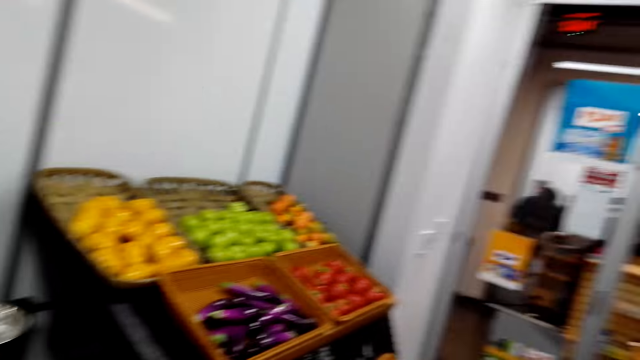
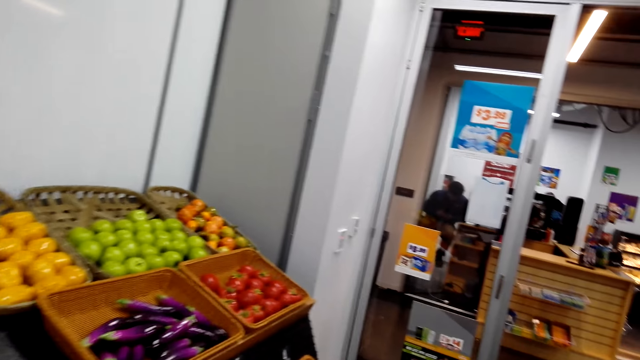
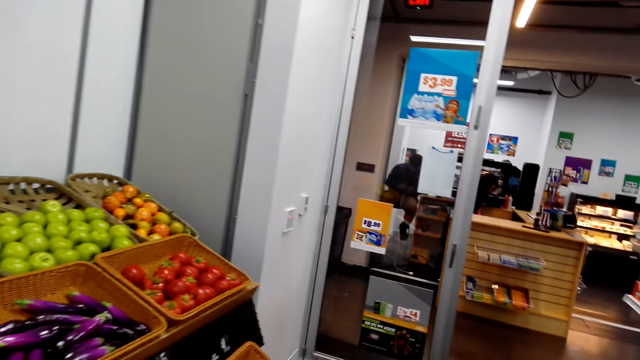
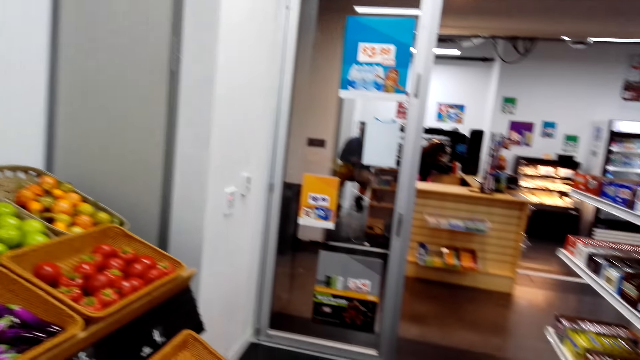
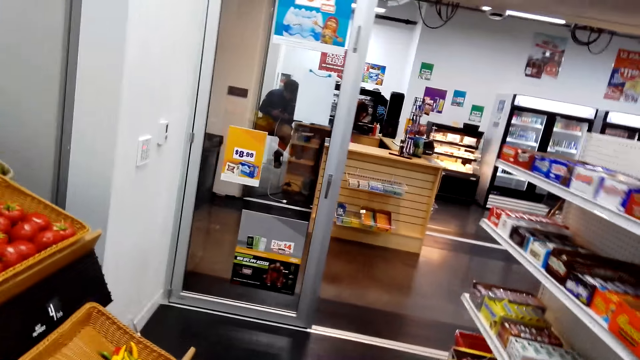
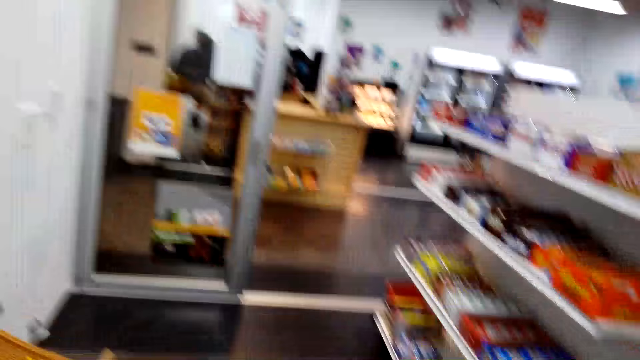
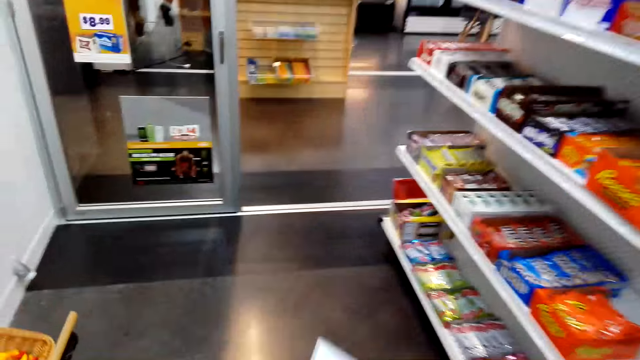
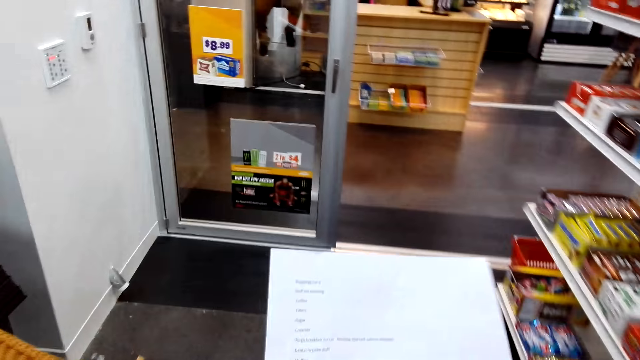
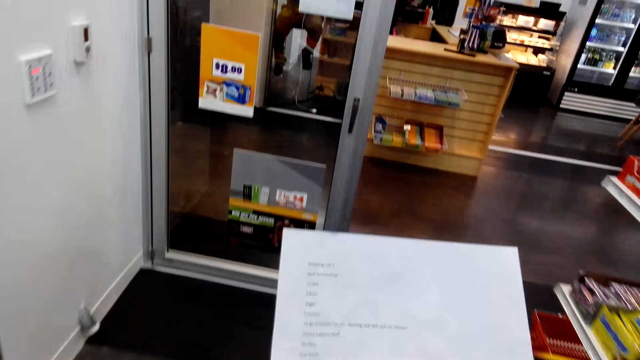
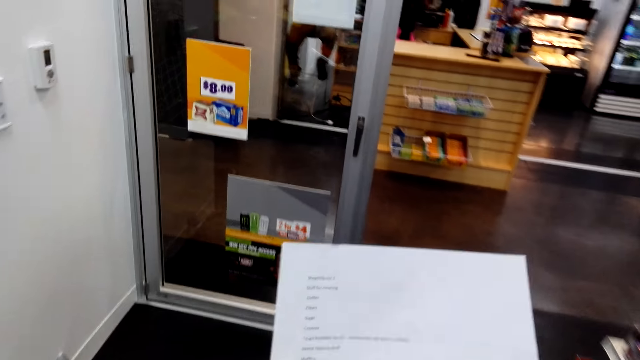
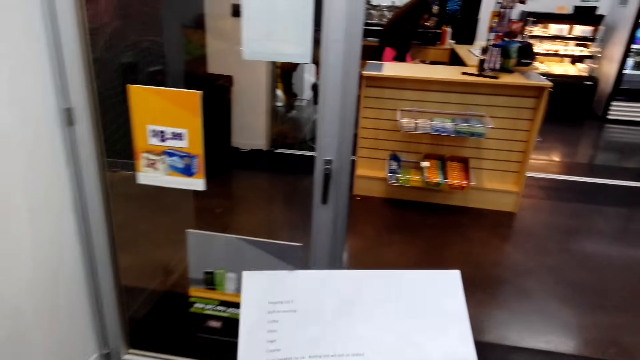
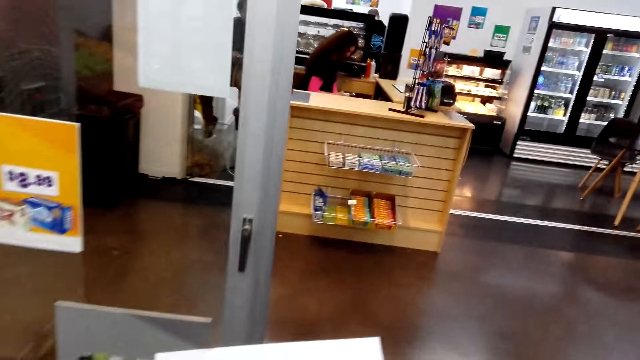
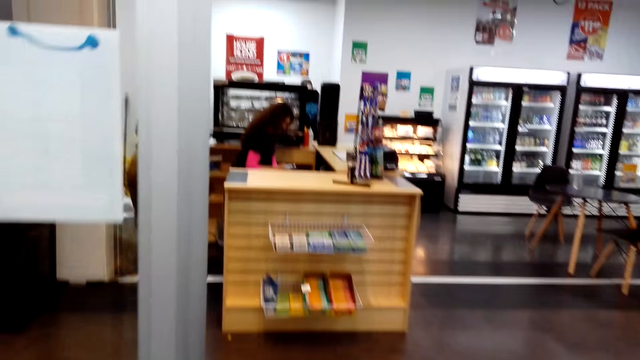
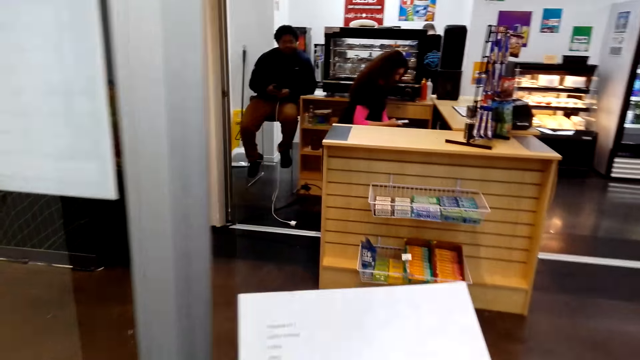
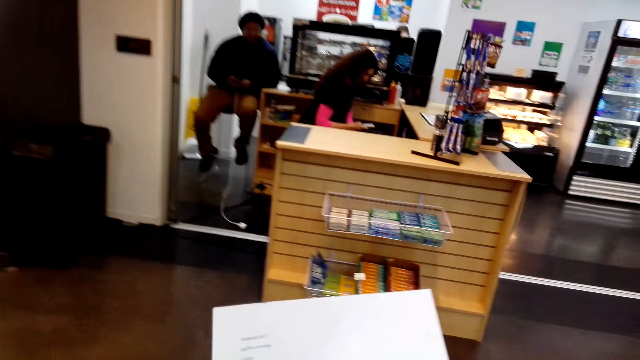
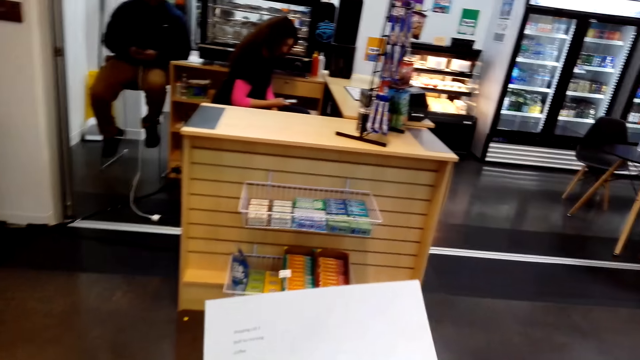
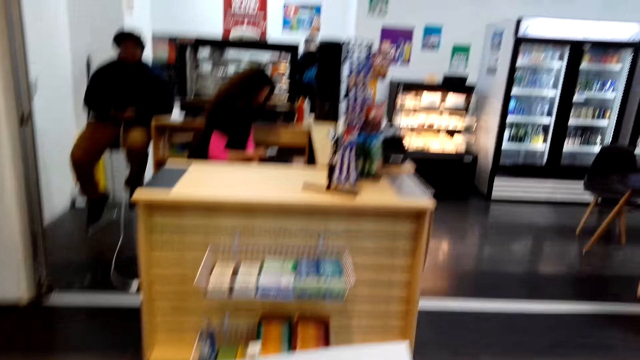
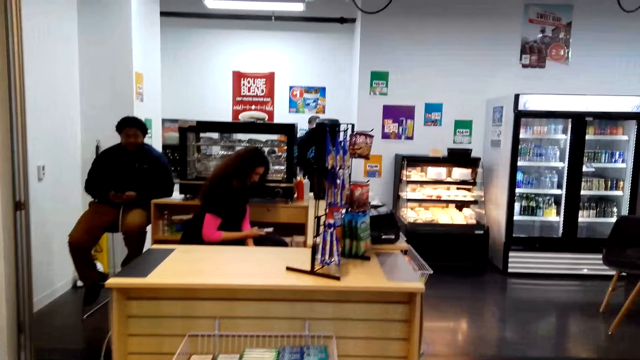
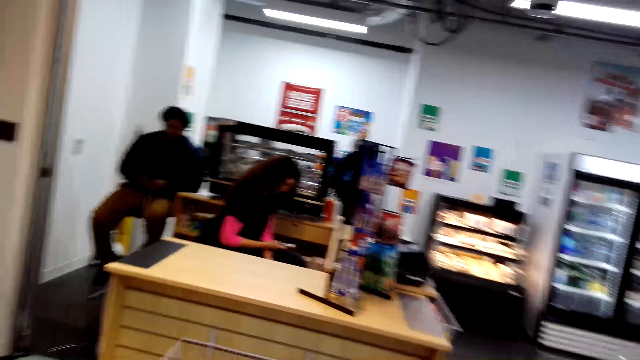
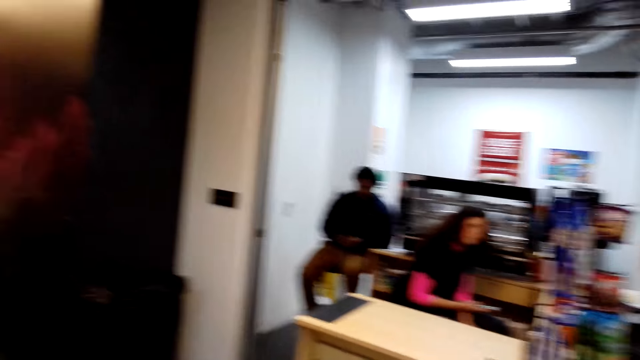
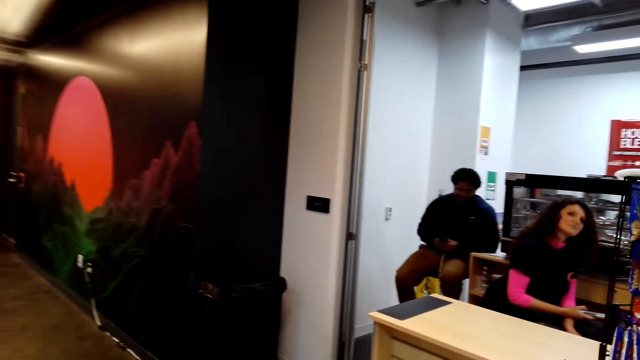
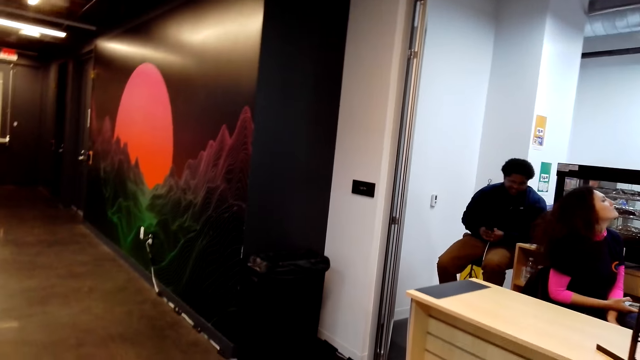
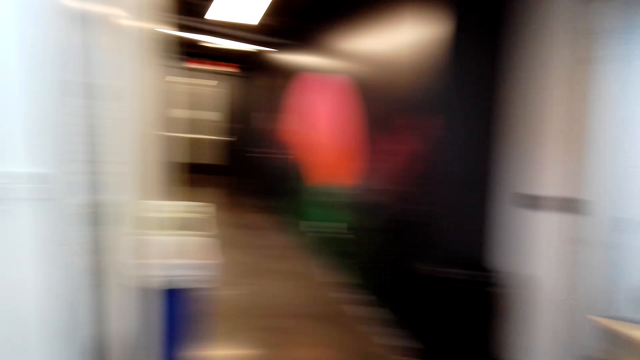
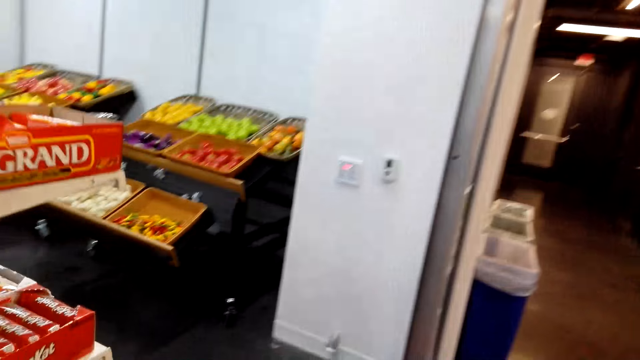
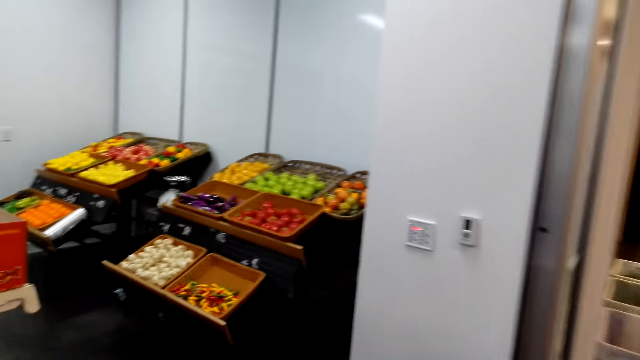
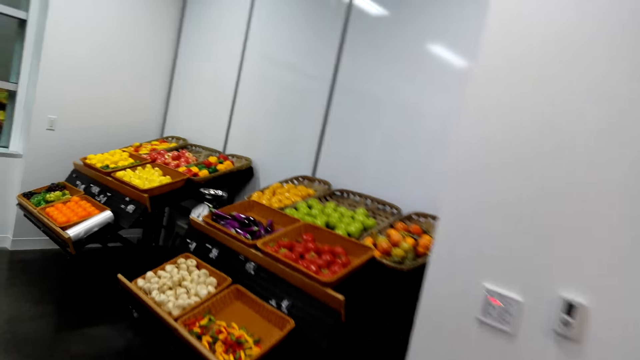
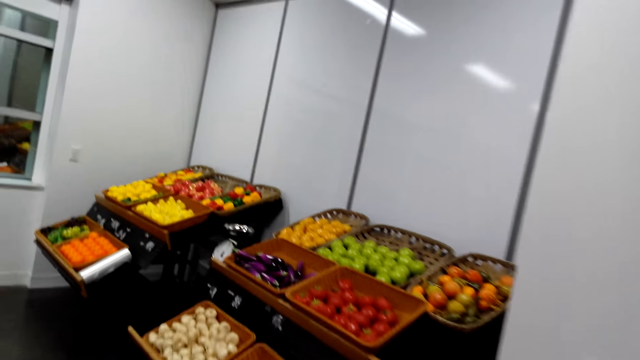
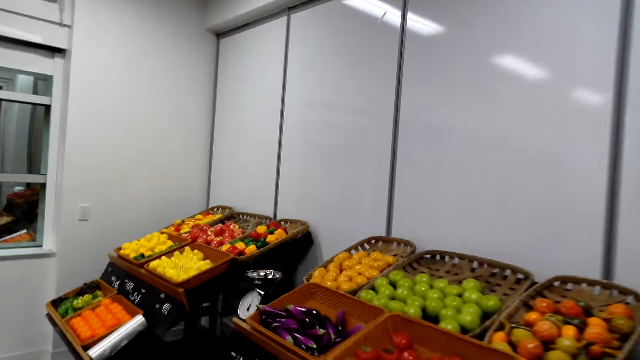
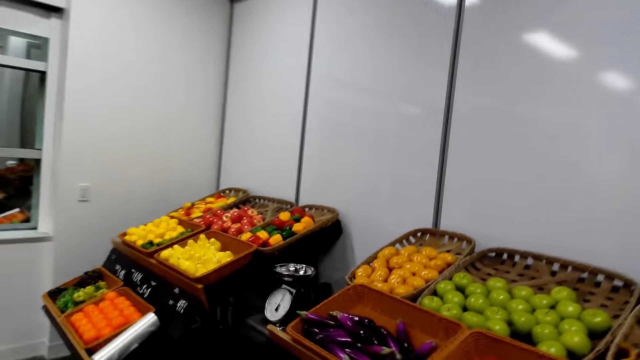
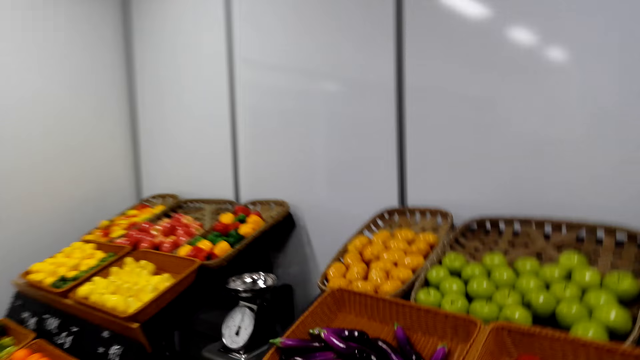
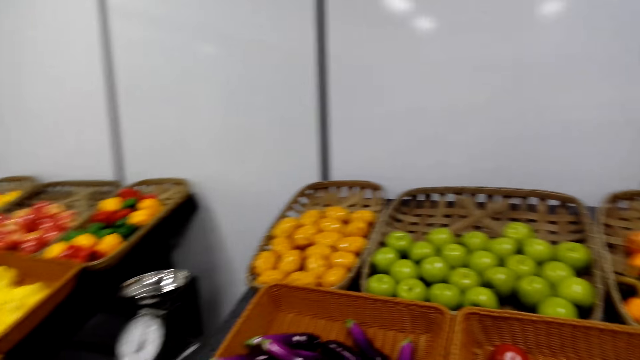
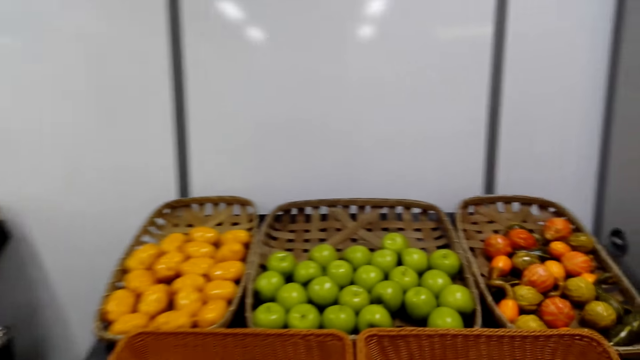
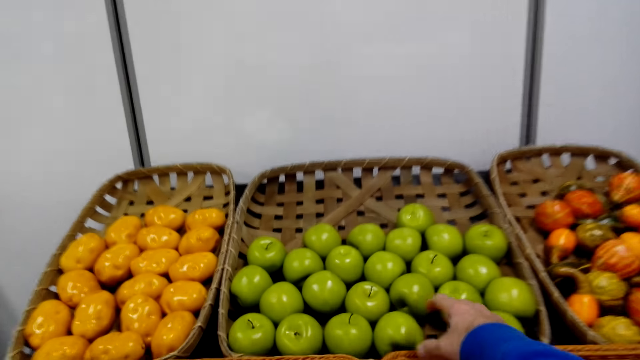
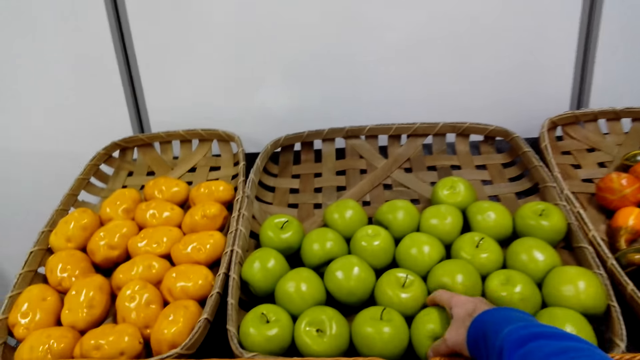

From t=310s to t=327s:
The camera wearer reads the shopping list. They move around. They walk around the room.

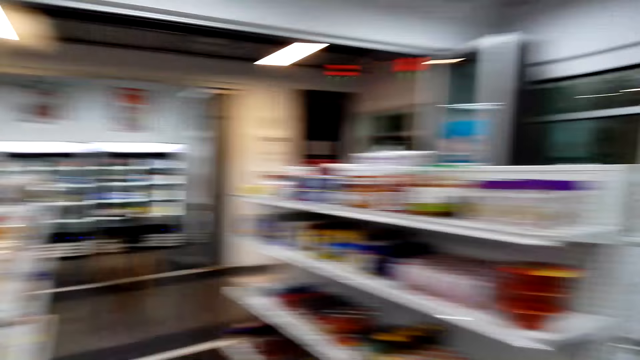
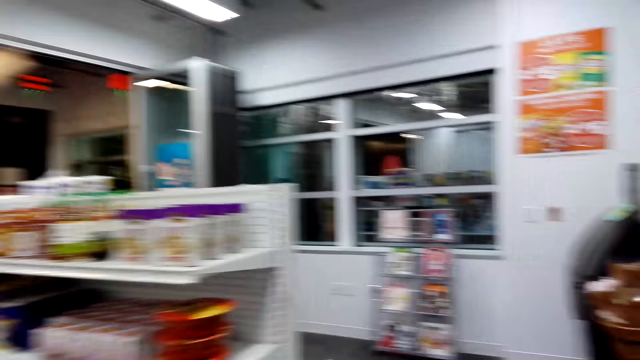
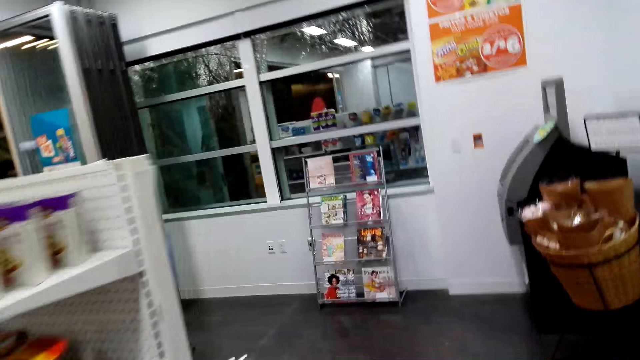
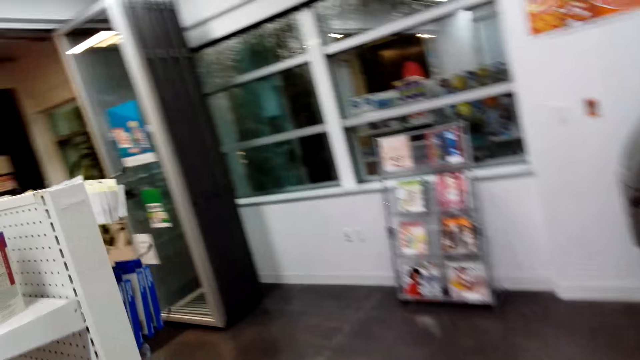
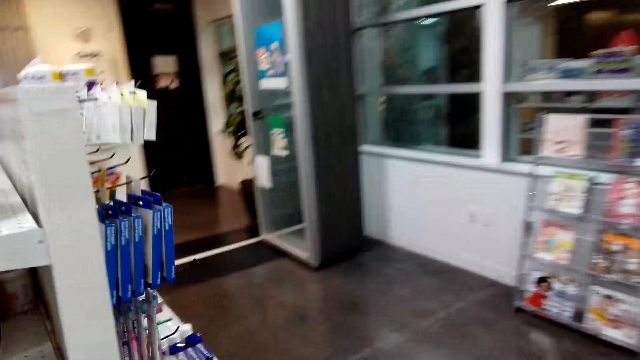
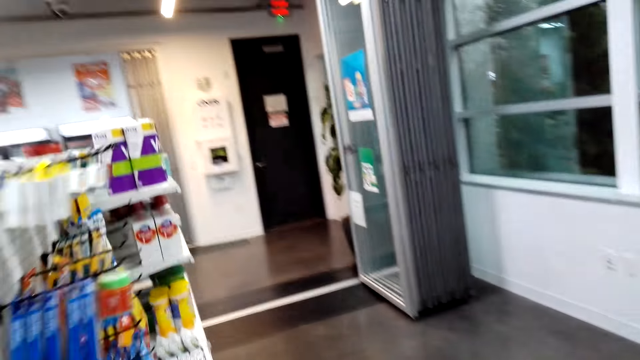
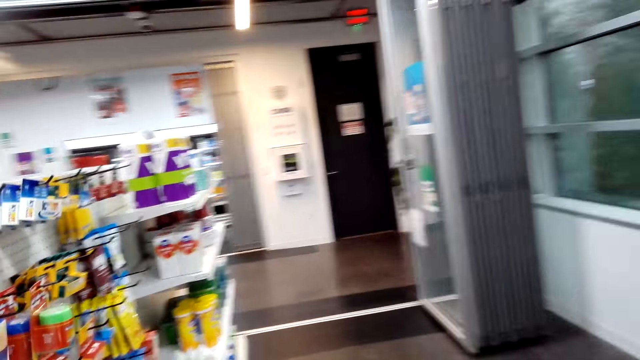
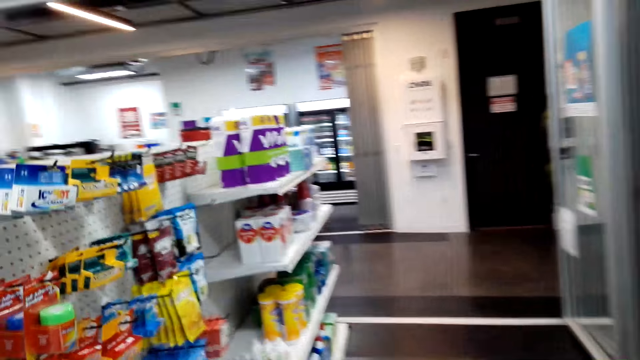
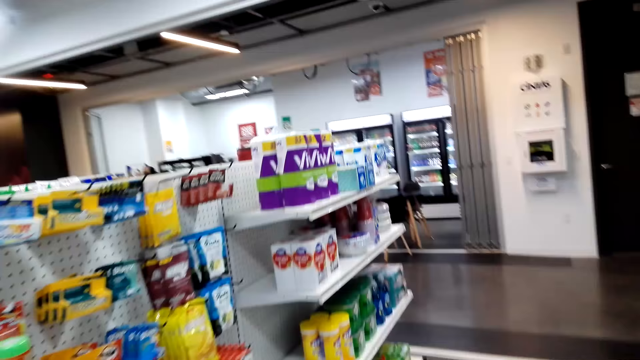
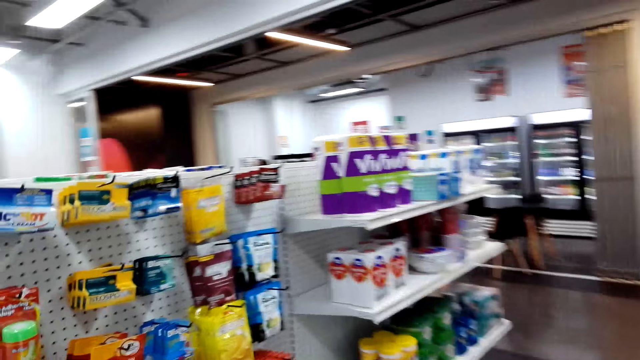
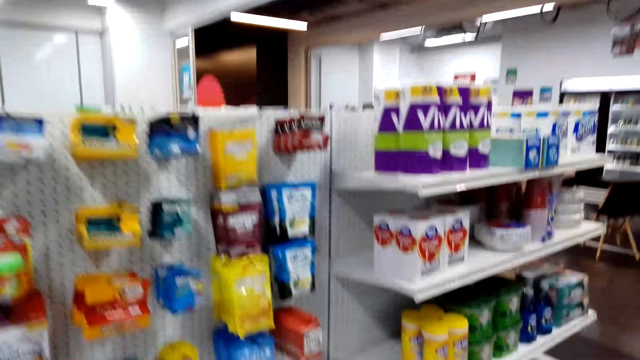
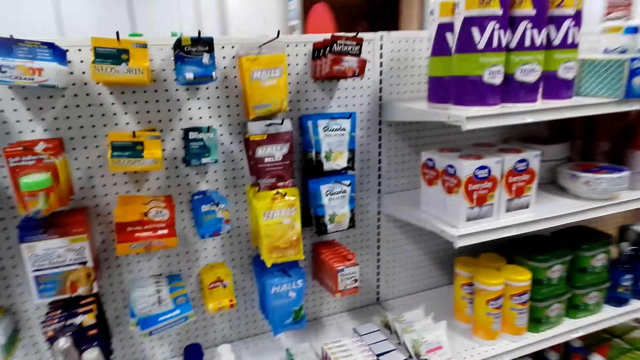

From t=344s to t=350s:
The camera wearer walks around the room.
